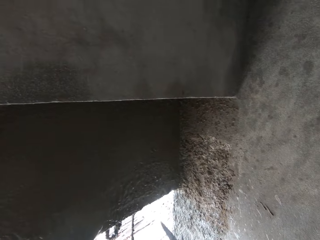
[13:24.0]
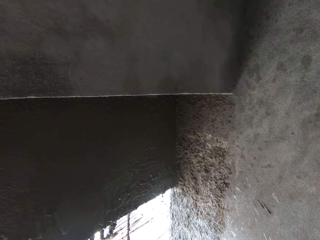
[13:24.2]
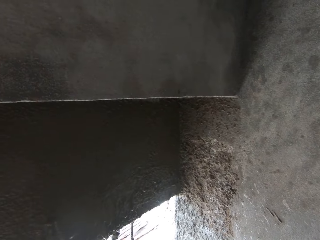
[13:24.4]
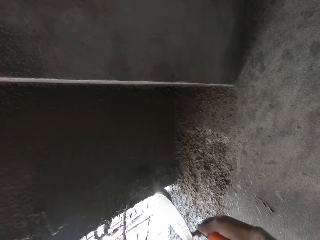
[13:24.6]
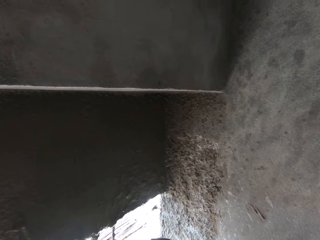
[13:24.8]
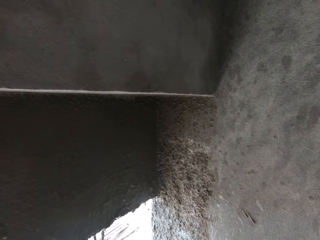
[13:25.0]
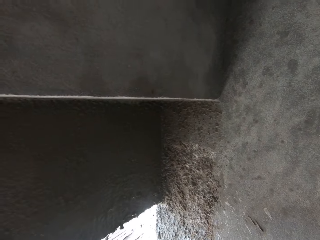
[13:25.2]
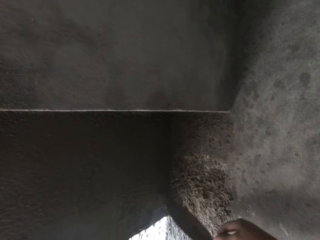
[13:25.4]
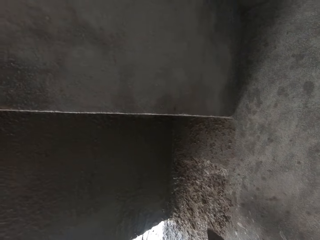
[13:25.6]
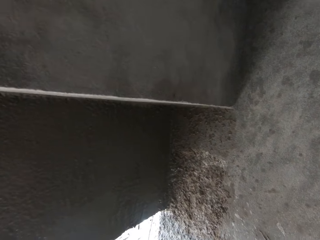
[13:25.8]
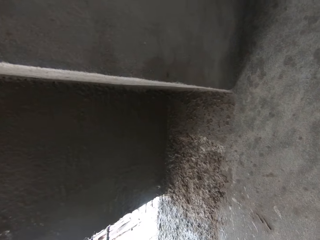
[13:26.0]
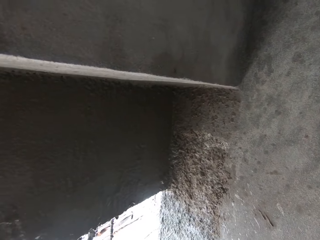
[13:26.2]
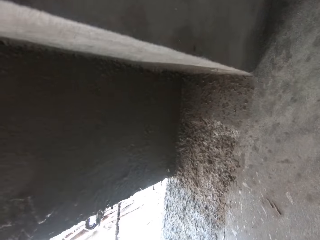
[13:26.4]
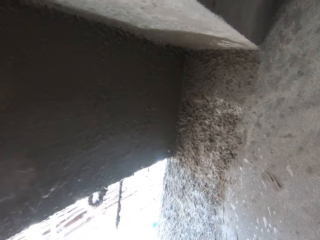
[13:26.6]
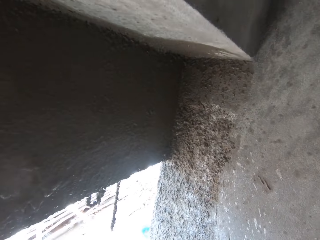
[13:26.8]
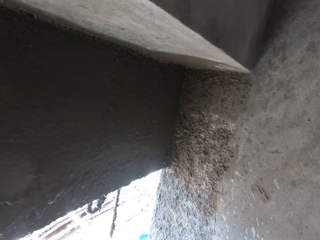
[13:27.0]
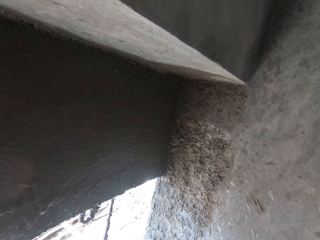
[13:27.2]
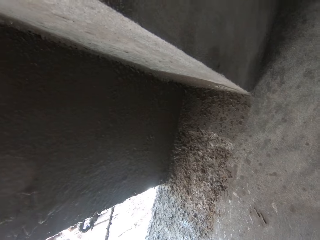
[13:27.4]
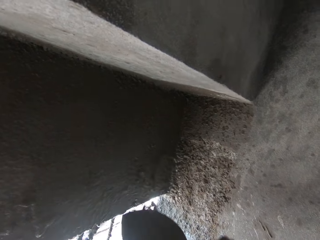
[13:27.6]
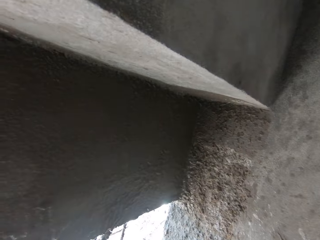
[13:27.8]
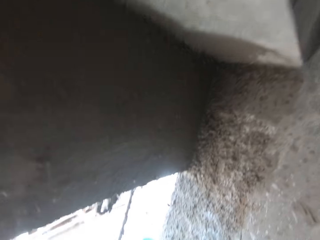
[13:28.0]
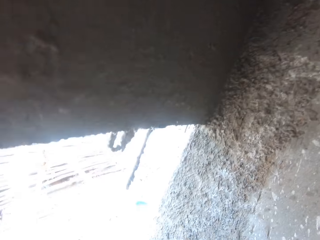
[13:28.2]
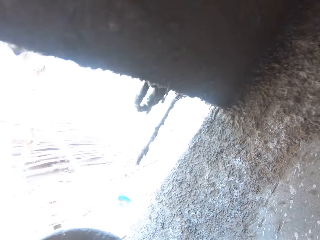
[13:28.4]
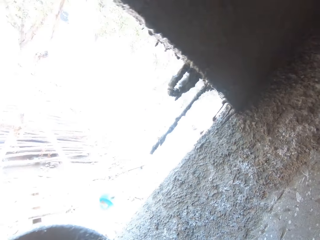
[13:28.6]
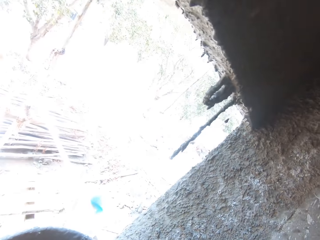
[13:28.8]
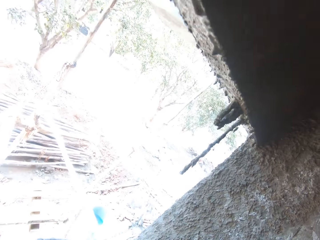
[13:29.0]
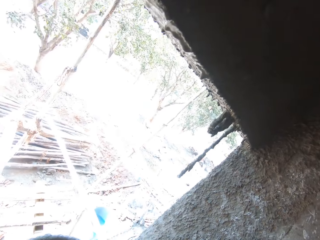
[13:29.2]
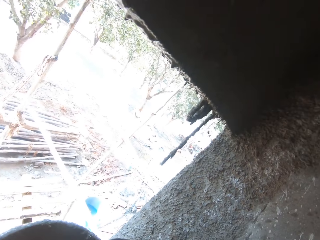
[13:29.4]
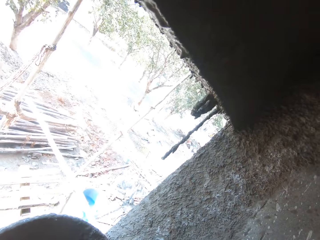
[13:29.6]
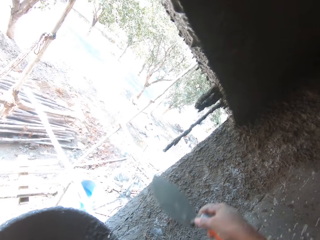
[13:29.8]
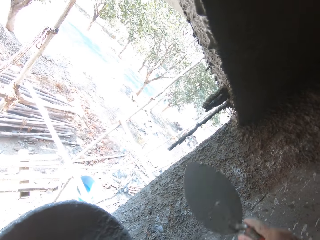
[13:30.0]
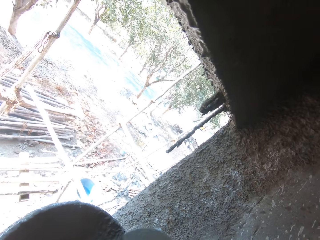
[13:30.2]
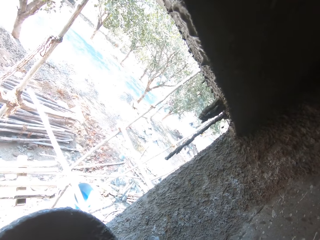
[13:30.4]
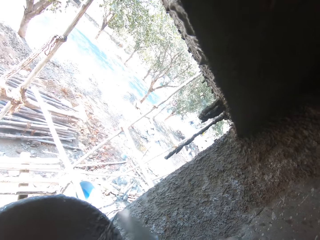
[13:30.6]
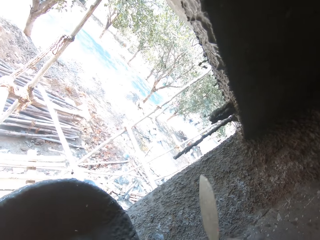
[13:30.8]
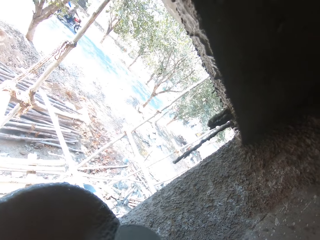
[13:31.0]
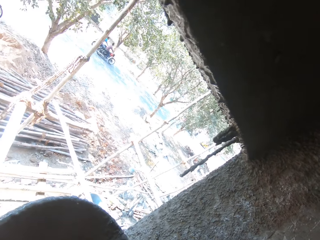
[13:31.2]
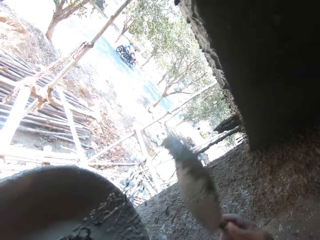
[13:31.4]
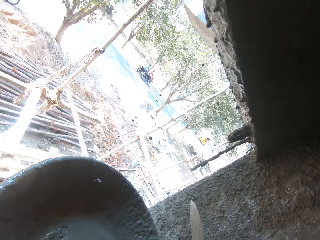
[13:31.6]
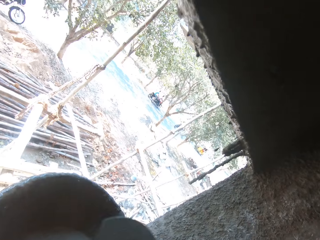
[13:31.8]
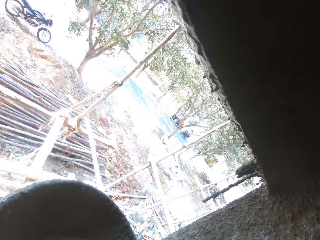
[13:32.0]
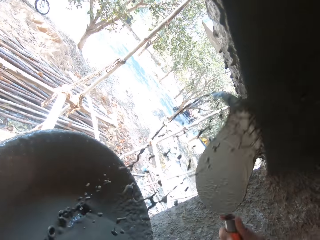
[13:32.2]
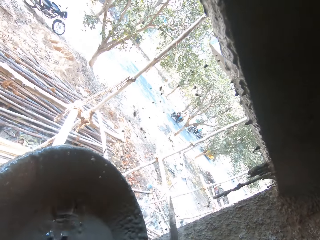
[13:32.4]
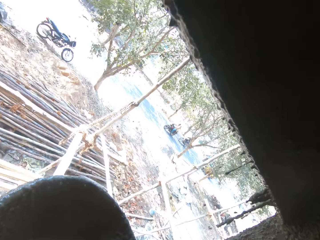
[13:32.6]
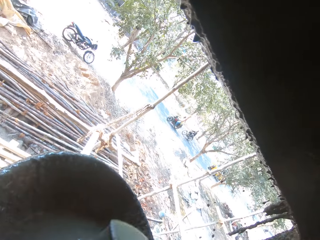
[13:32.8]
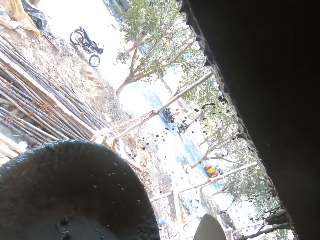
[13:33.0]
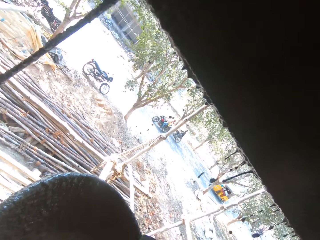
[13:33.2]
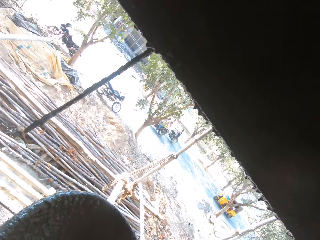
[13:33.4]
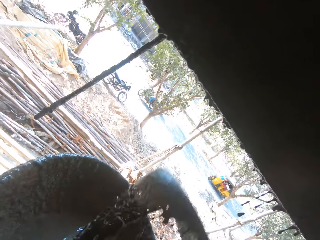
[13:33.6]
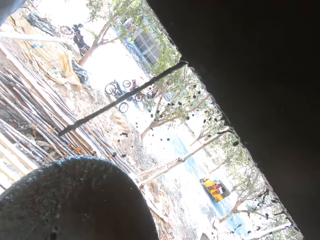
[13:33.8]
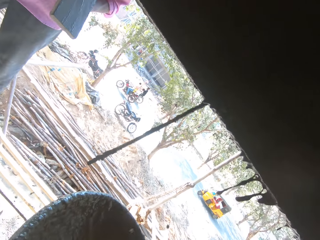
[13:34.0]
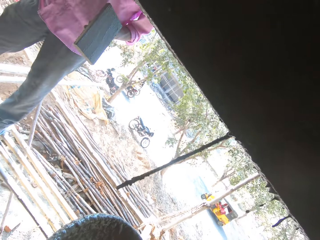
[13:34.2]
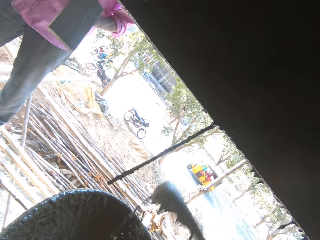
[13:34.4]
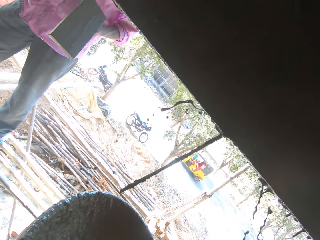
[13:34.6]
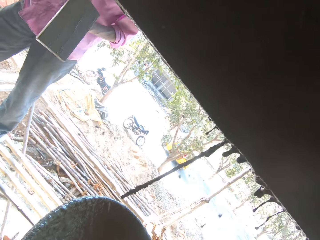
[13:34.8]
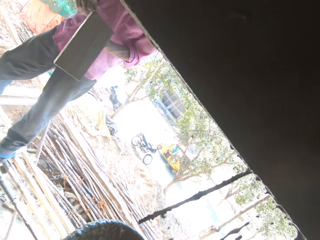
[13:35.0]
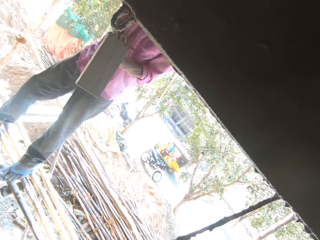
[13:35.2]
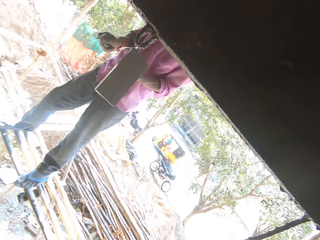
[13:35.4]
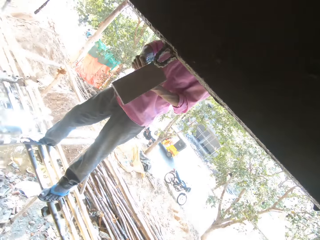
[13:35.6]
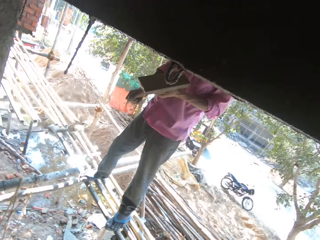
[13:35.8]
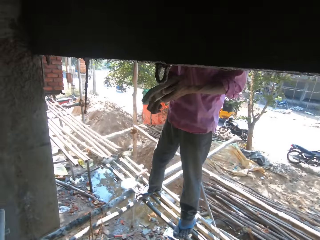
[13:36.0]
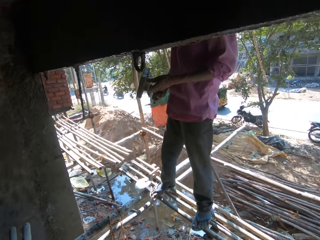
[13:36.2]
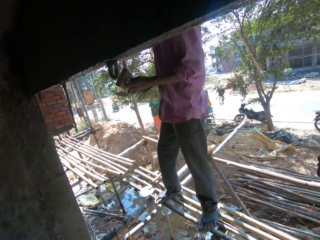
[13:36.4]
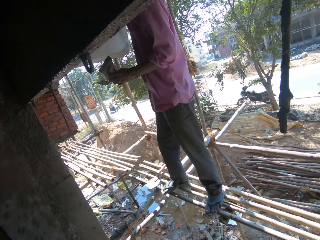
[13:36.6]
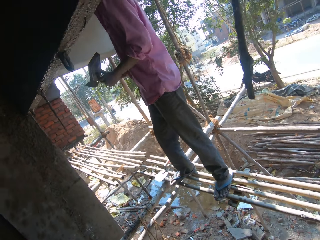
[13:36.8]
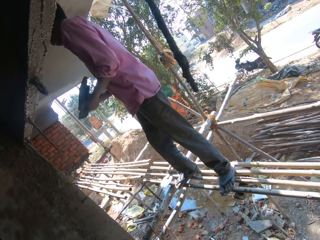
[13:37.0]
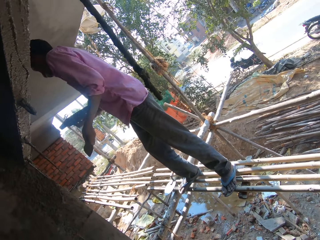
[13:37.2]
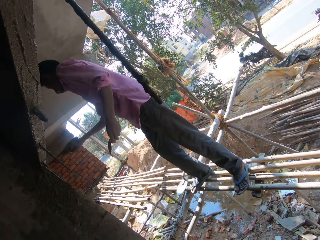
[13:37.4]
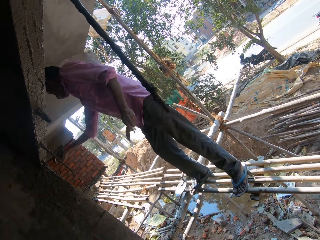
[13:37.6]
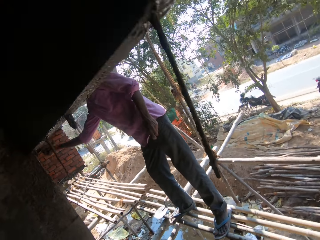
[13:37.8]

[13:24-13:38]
The camera wearer pours cement on the wall repeatedly. A person moves the trowel on the hand. The camera wearer pours cement on the wall. The person scrubs the wooden float.

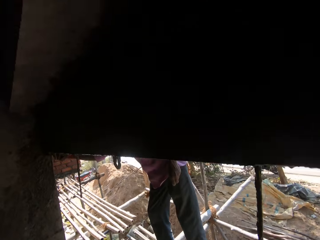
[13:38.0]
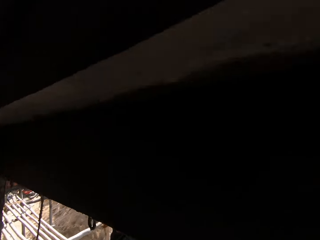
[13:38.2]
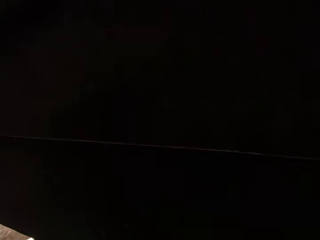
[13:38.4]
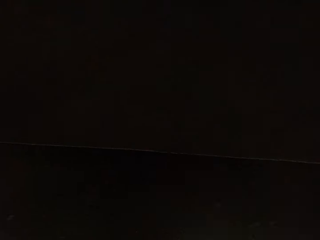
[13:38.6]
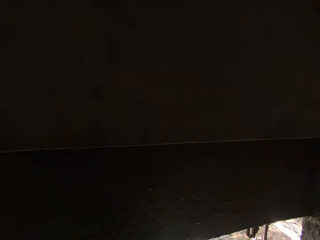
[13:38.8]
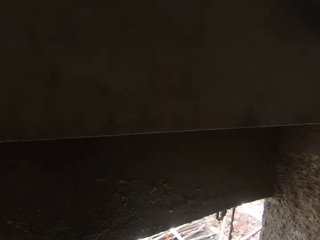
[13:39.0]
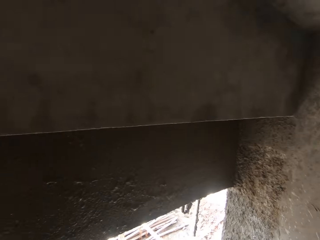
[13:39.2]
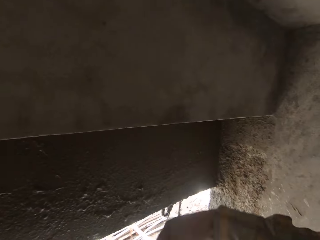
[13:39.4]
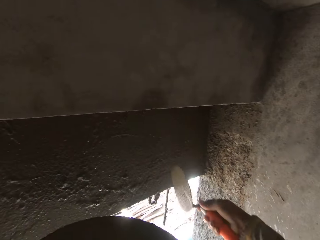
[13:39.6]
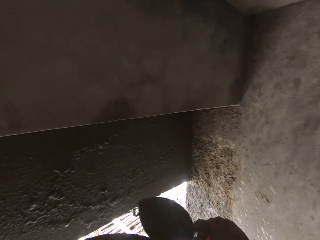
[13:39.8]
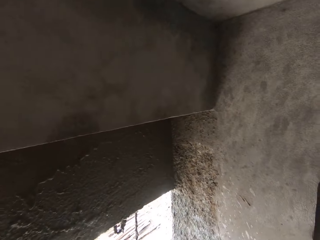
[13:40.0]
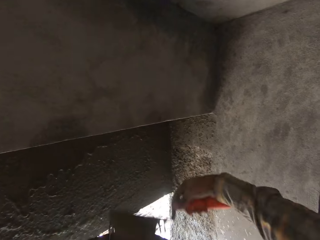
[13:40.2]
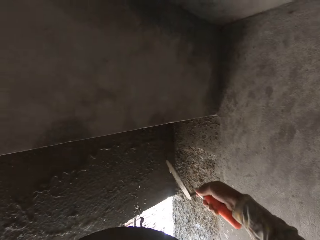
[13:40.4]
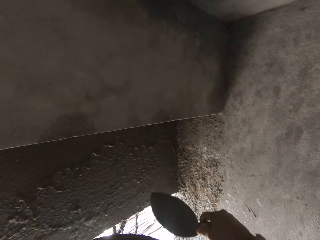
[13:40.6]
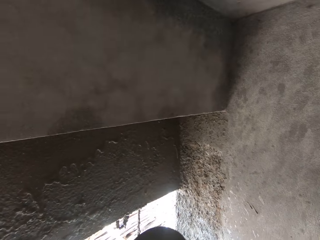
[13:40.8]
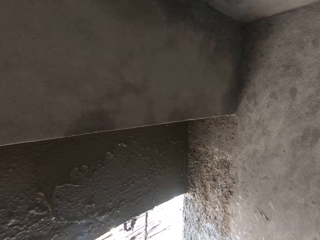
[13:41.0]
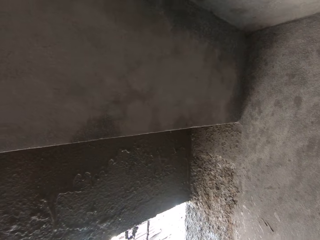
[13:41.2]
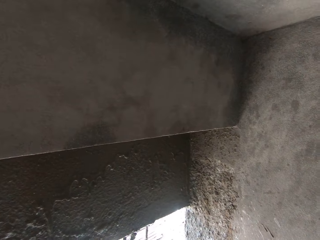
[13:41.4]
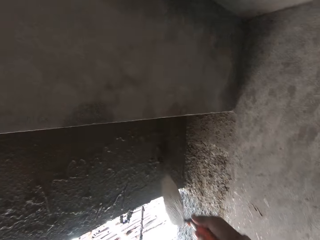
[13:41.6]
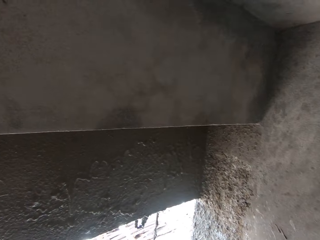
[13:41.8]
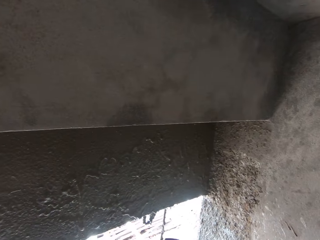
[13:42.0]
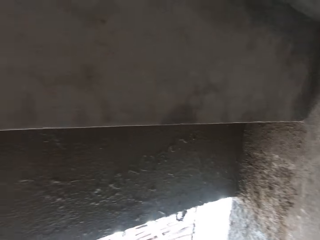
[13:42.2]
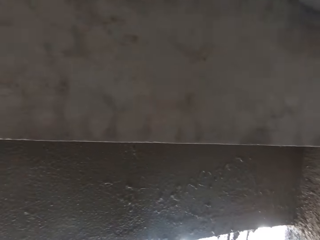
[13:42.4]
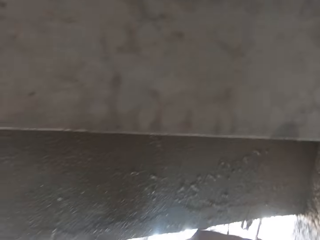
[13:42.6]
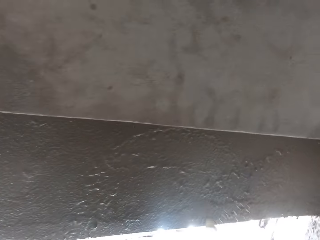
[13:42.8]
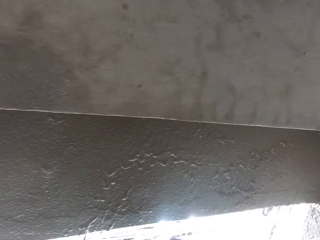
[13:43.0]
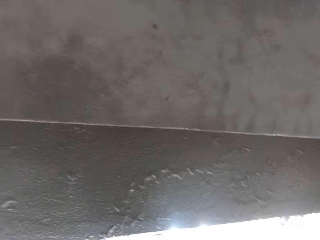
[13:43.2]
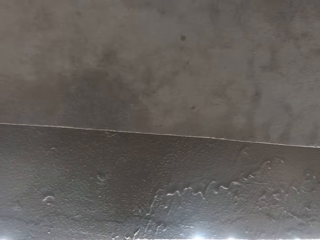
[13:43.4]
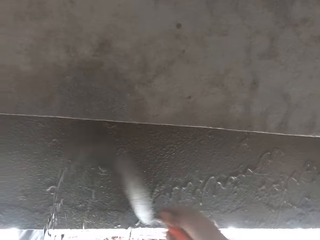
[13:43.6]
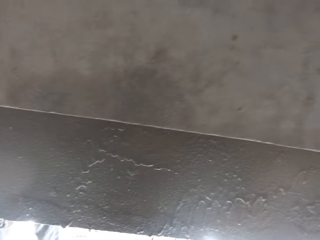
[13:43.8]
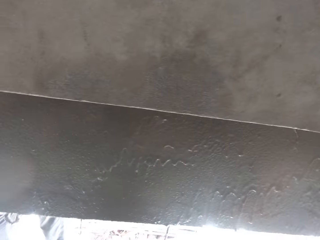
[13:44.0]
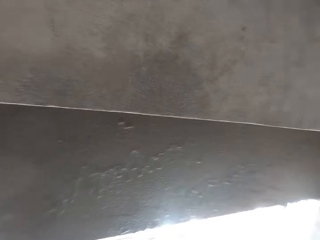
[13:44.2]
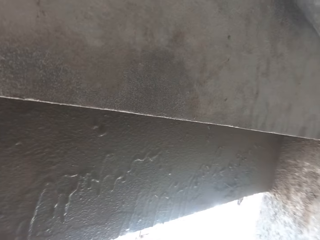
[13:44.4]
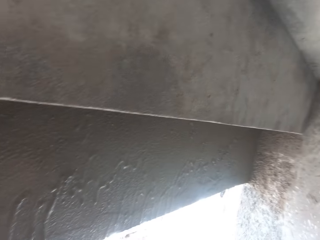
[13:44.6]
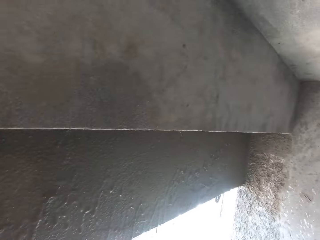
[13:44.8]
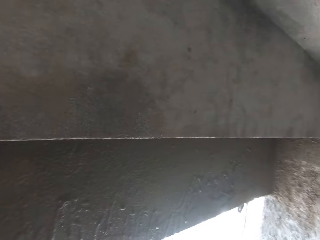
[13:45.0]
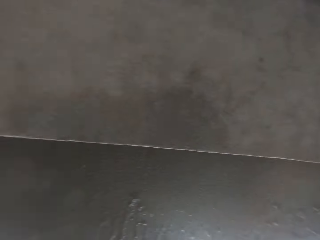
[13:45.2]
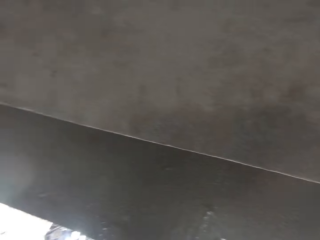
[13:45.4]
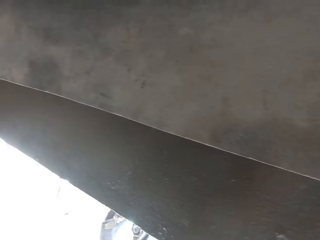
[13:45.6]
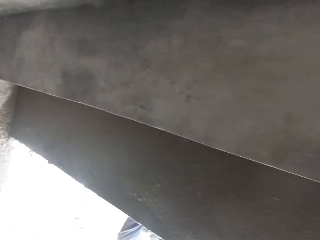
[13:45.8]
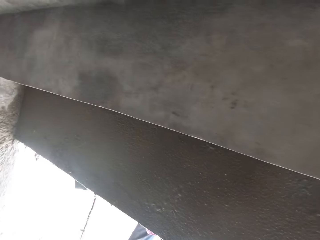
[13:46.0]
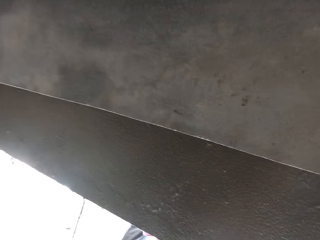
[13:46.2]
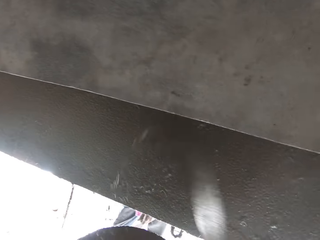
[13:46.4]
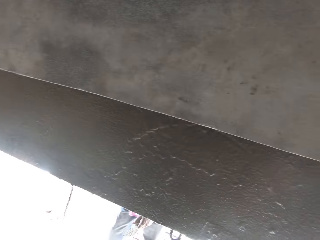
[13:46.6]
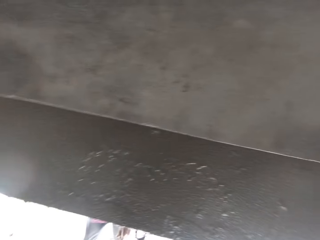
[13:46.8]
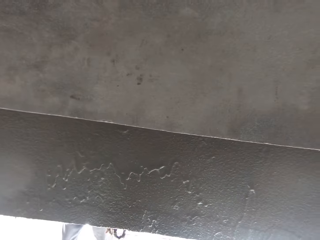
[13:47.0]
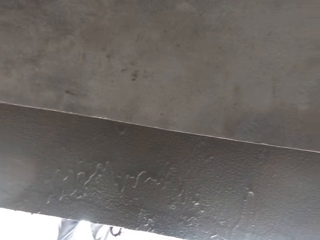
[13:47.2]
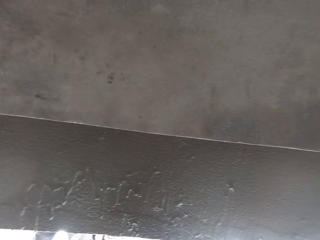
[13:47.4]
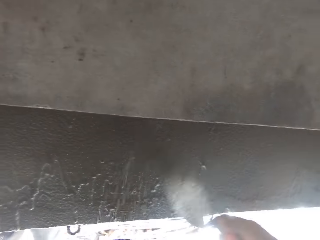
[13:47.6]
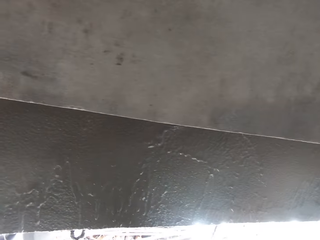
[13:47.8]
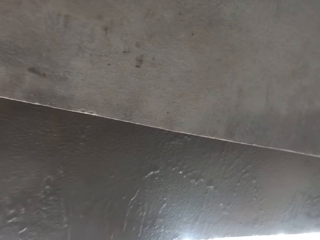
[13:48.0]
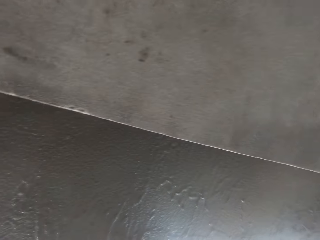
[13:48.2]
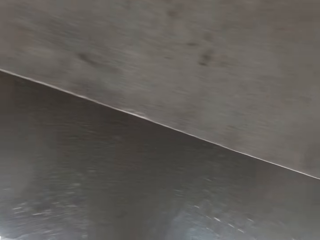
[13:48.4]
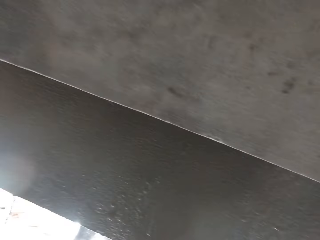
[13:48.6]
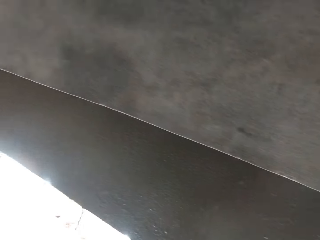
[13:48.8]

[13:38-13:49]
A person plasters the wall. The camera wearer plasters the wall. They pour cement on the wall repeatedly.
